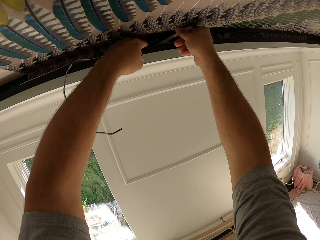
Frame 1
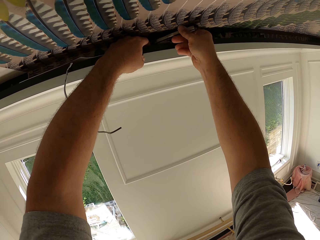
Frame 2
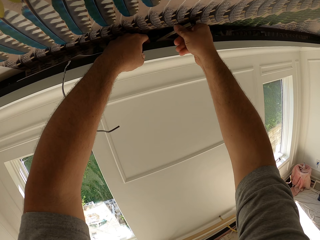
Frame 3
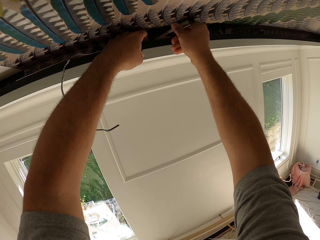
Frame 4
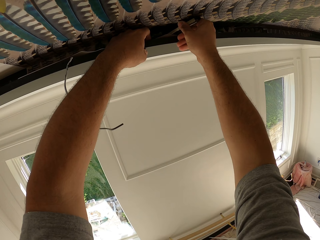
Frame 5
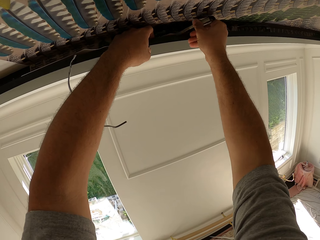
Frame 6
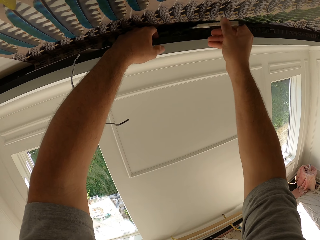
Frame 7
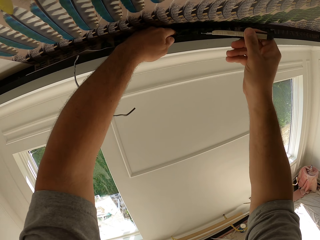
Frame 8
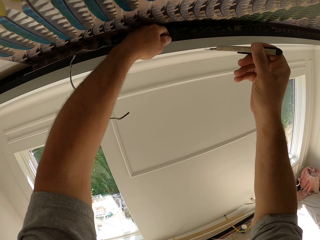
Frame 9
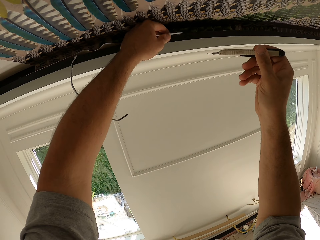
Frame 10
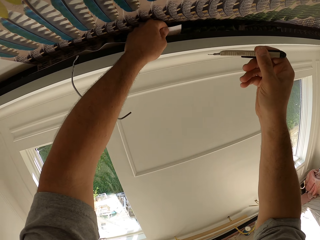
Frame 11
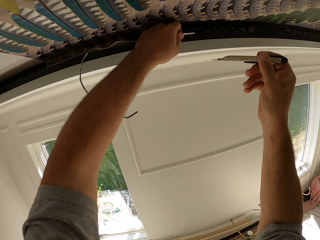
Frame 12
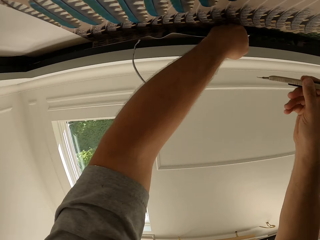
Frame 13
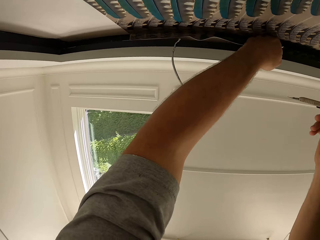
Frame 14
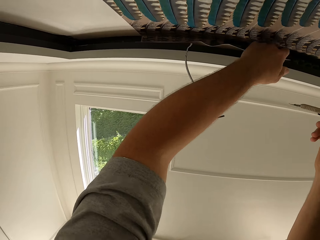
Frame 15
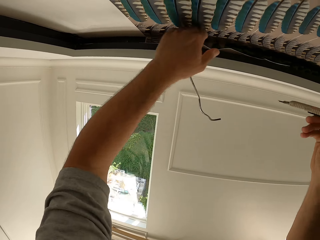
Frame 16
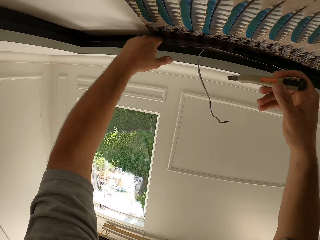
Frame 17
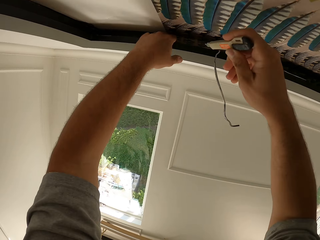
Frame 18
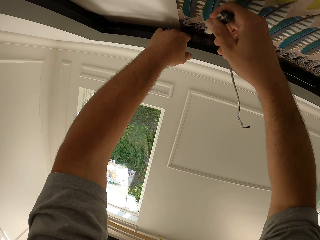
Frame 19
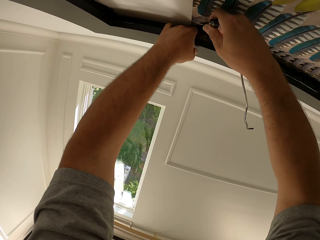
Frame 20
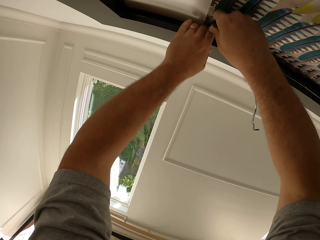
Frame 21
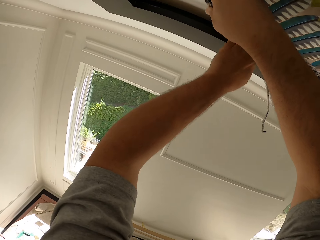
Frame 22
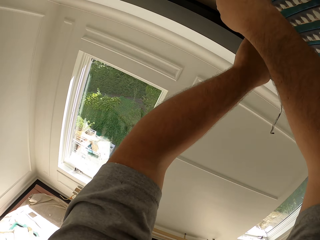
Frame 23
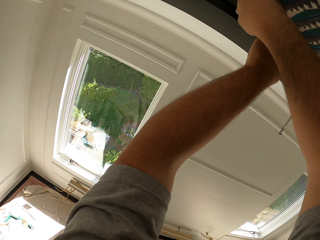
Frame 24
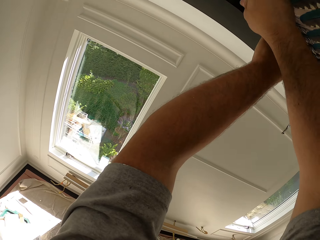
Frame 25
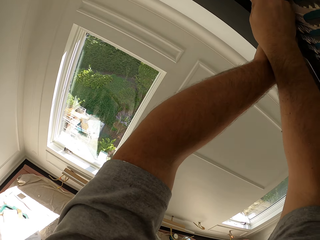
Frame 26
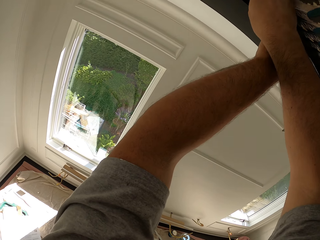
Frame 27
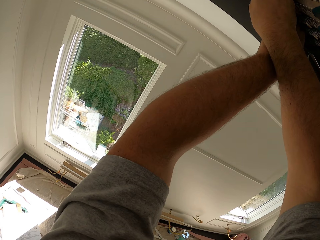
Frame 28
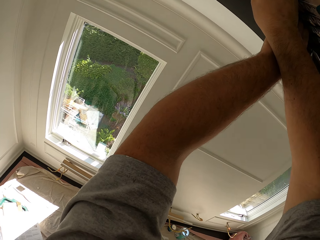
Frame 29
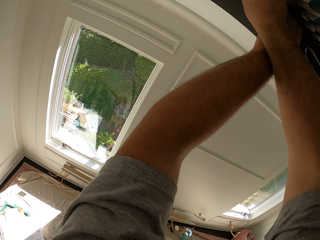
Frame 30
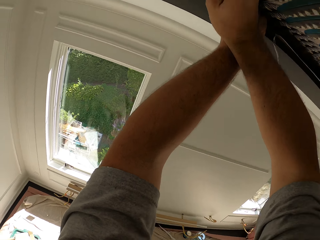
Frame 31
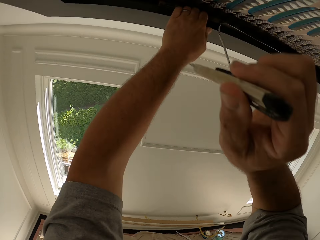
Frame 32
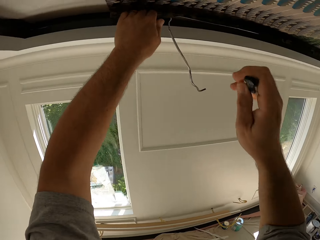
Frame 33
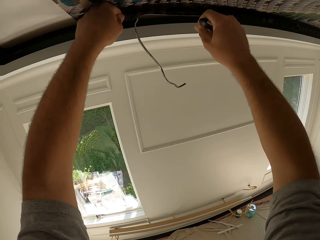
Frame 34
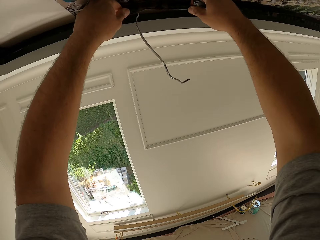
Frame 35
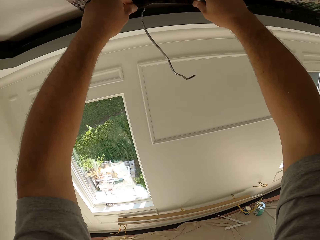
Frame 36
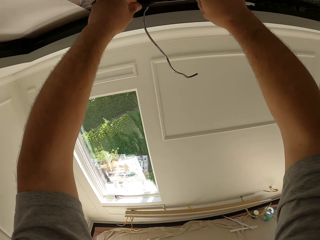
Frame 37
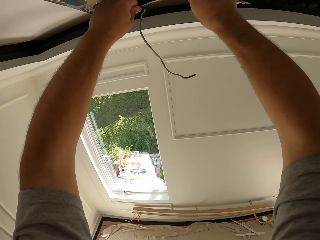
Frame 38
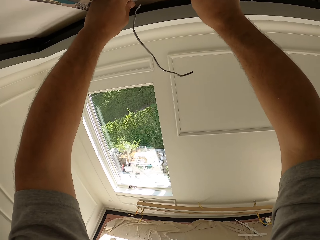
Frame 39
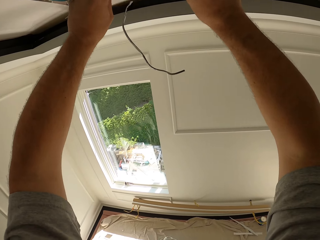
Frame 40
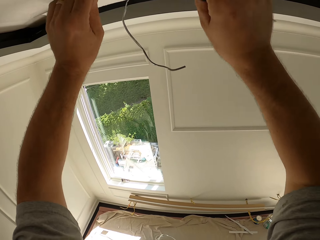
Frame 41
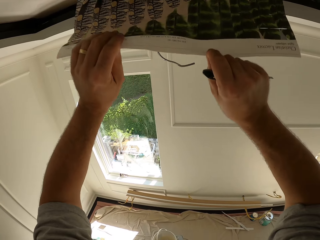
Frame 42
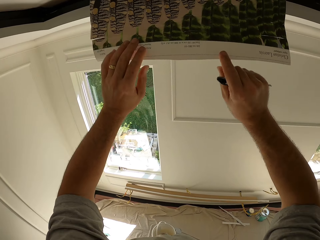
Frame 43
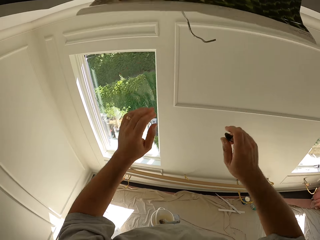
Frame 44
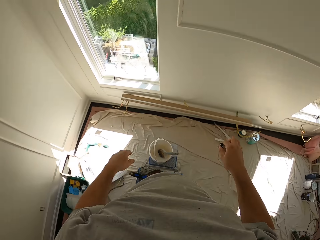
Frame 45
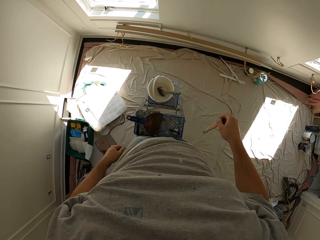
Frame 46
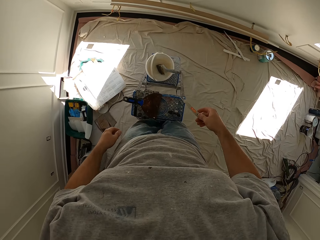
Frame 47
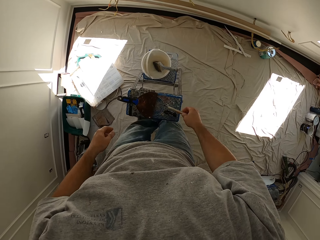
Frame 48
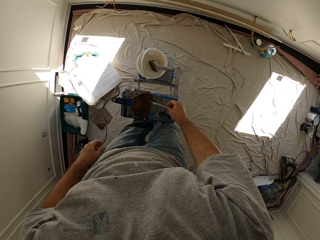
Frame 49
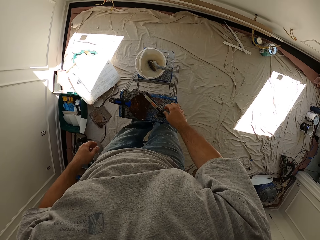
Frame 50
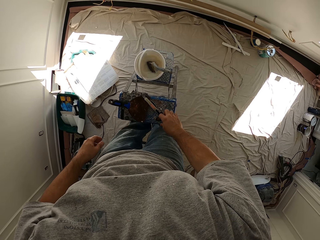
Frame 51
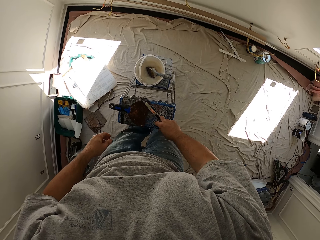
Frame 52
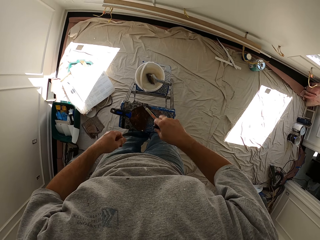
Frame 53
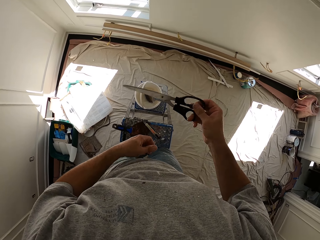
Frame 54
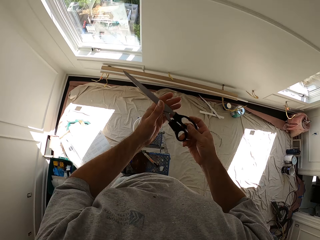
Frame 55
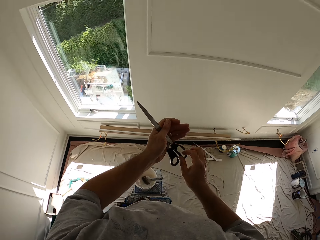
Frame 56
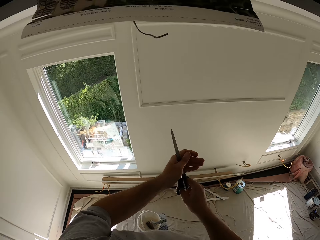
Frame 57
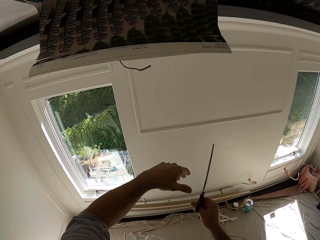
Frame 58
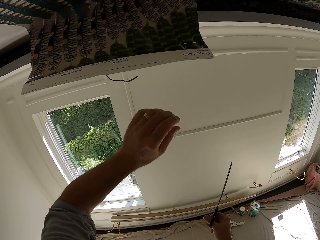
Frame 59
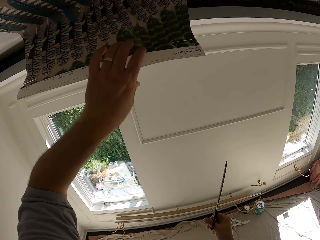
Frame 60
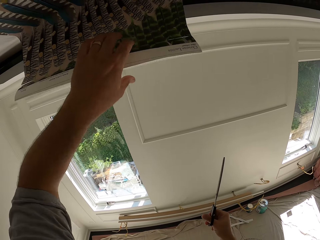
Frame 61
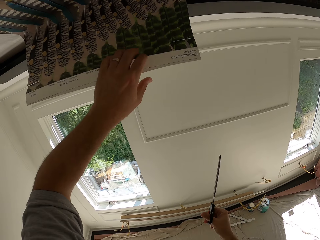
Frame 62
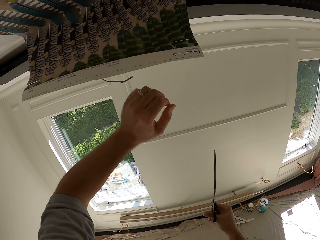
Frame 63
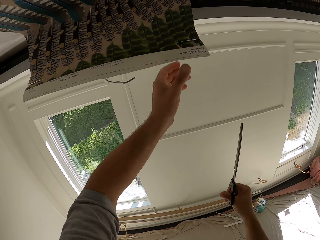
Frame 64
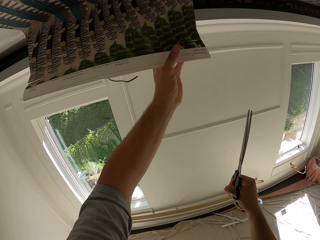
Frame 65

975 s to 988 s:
The camera wearer stretches a portion of the ceiling. They place the chisel on the stand. They grab a pair of scissors from the stand.

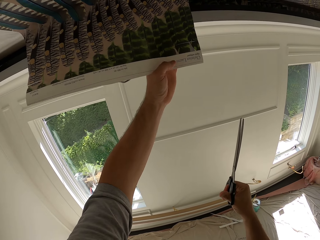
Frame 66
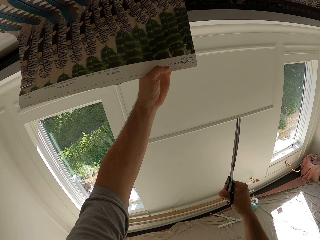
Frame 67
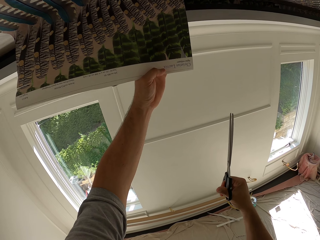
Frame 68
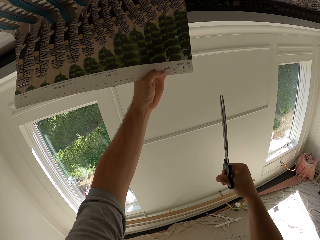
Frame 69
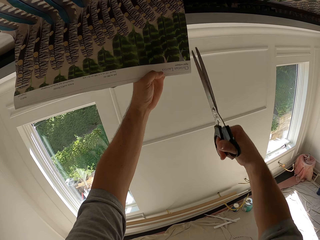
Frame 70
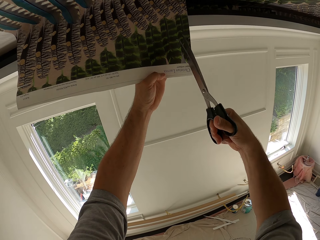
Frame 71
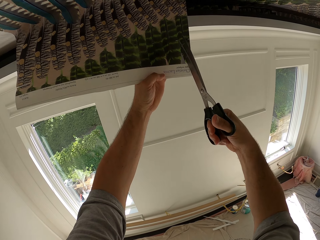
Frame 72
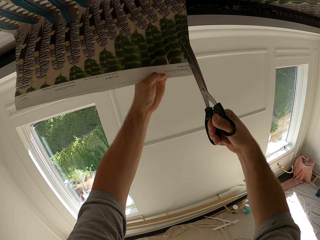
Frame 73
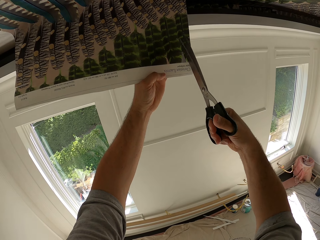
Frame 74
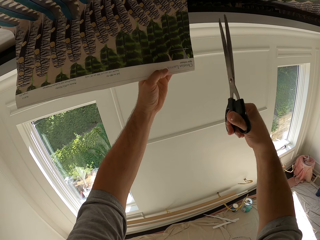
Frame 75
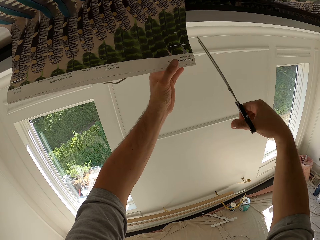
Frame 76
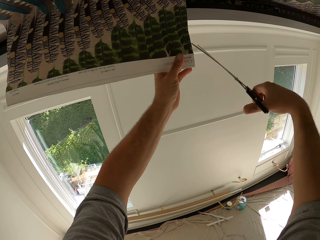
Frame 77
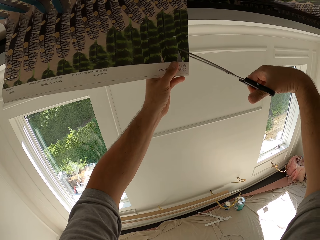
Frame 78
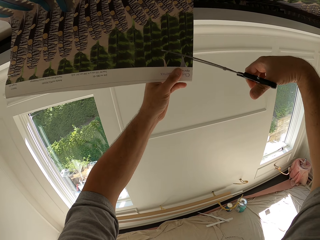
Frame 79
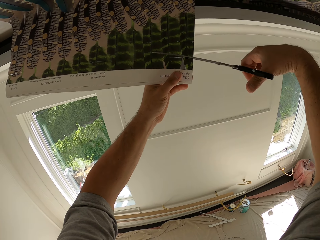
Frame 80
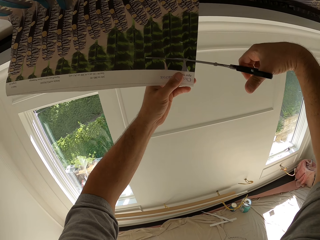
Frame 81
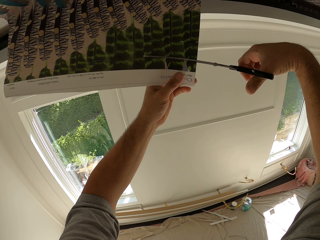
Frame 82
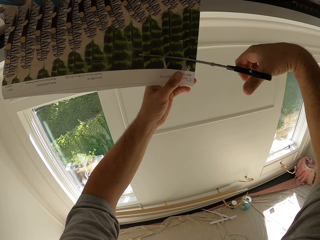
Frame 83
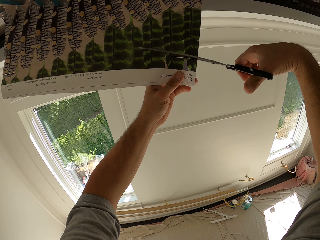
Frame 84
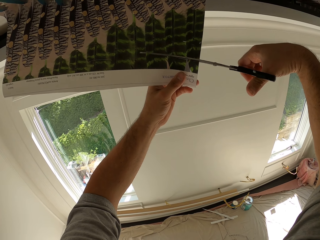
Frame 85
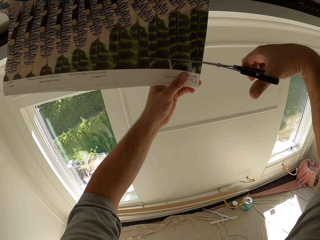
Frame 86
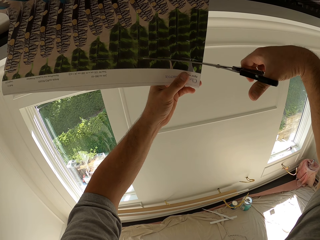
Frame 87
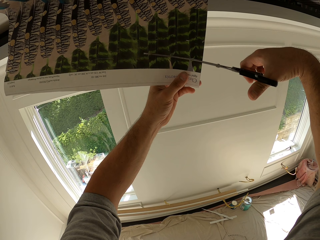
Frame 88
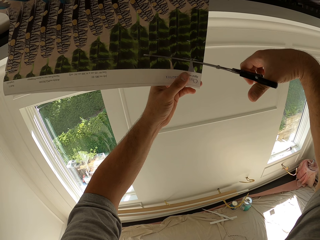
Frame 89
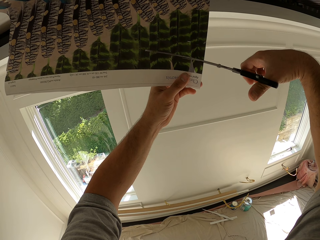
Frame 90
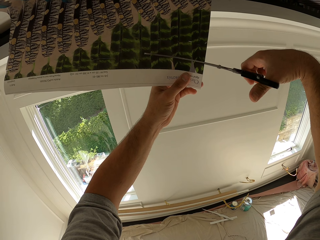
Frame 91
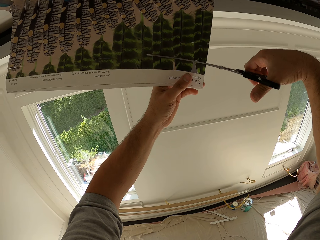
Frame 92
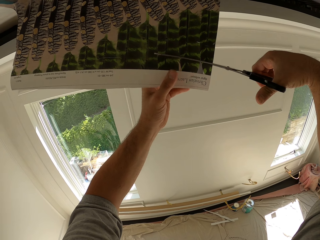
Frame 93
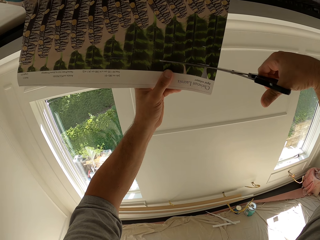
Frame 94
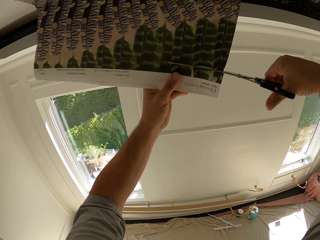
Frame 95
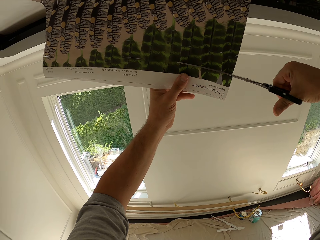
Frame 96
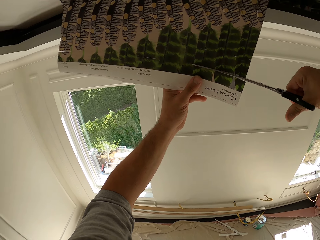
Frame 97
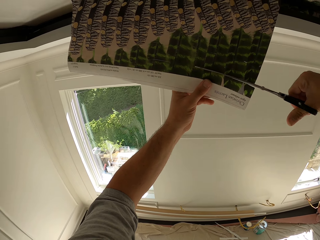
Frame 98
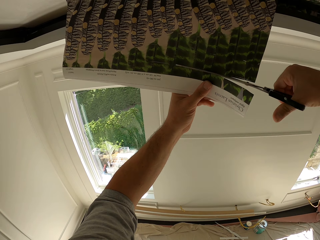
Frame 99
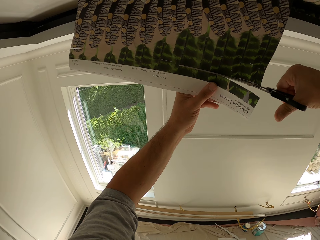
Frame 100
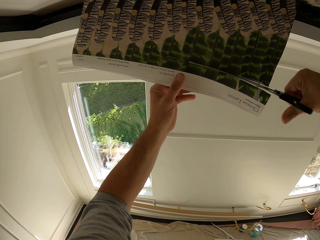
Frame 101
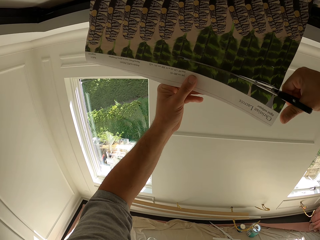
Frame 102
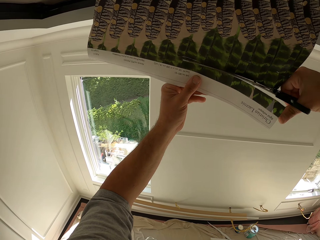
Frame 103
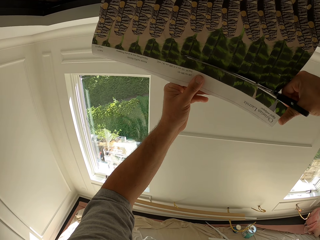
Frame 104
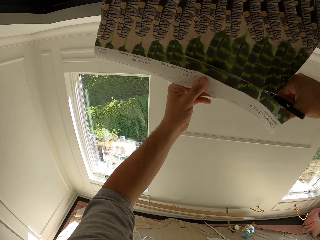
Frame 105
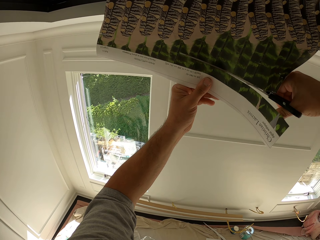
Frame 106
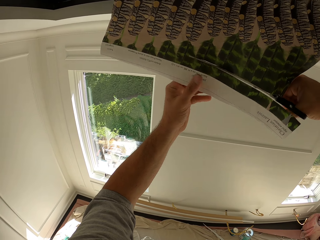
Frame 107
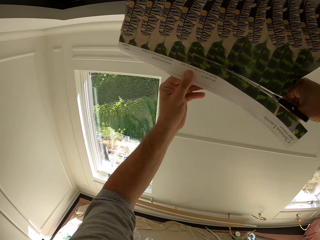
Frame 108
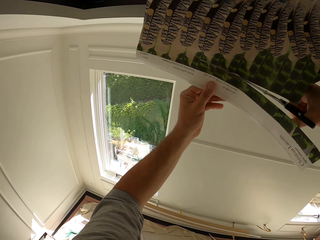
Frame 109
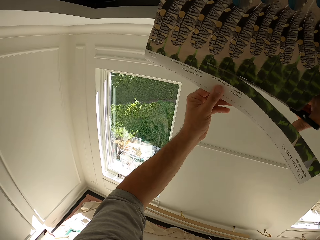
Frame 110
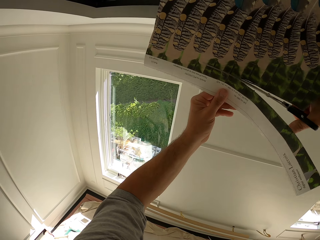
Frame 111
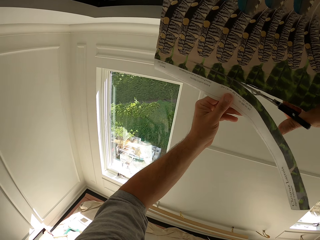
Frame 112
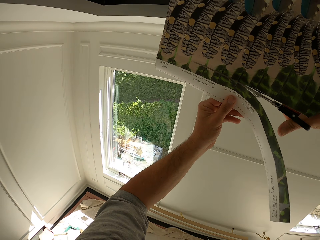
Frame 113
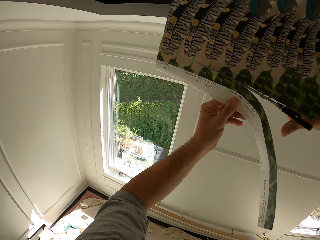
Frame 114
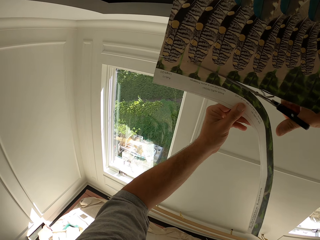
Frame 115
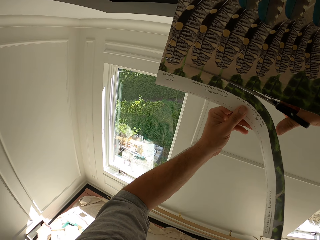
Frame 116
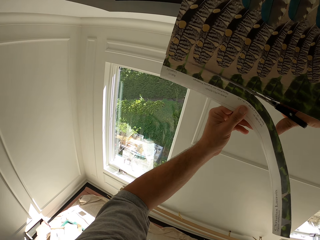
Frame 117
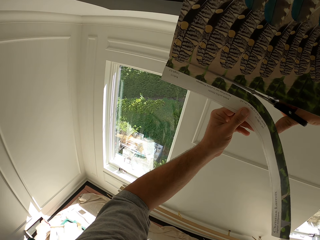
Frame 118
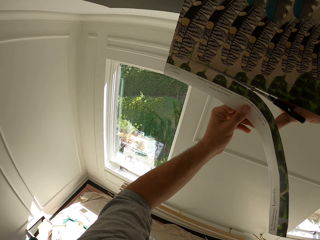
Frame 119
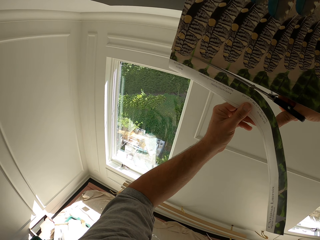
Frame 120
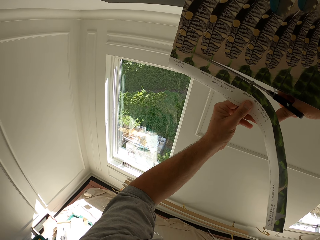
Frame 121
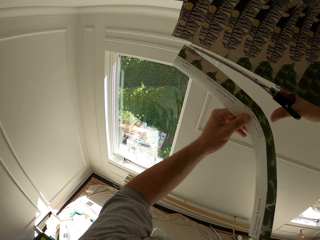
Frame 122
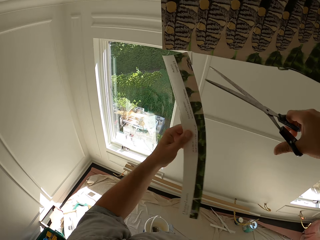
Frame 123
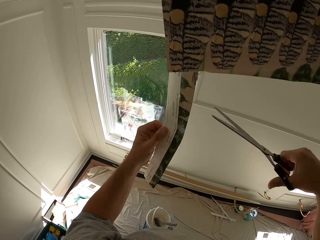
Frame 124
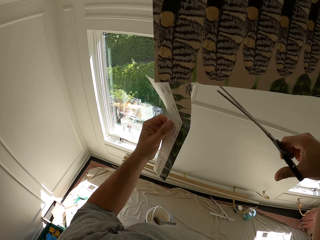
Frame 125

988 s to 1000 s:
The camera wearer holds the ceiling portion. They cut the wallpaper with the scissors.
